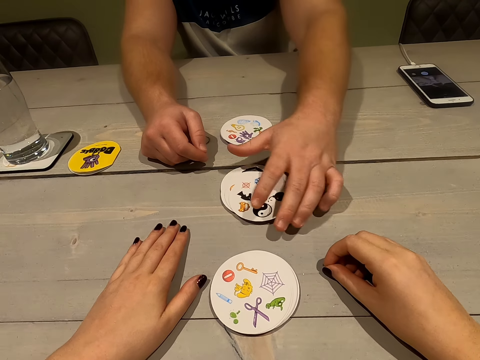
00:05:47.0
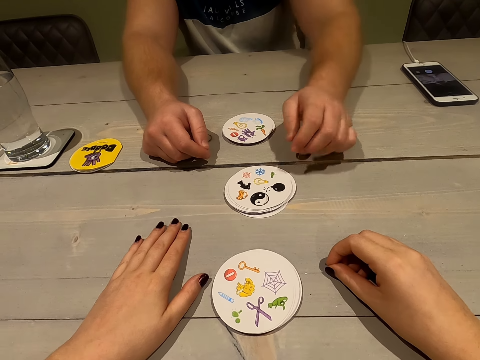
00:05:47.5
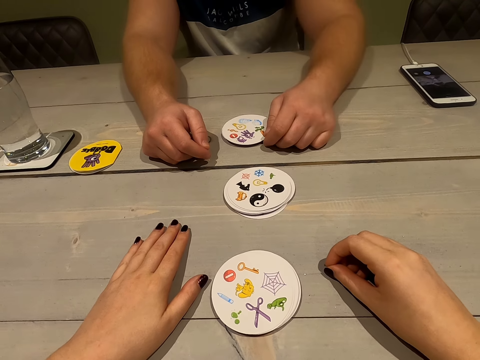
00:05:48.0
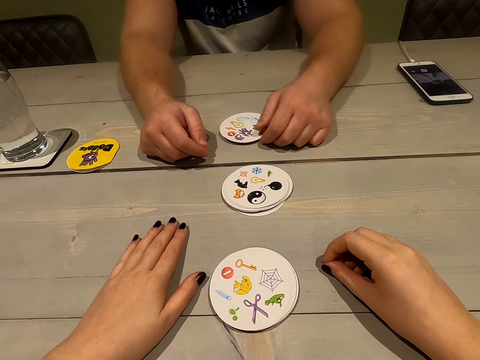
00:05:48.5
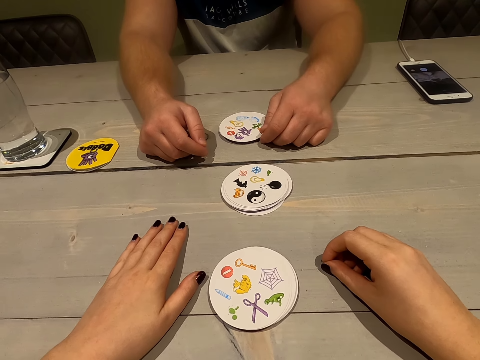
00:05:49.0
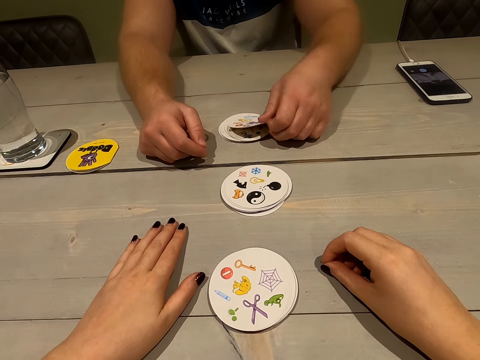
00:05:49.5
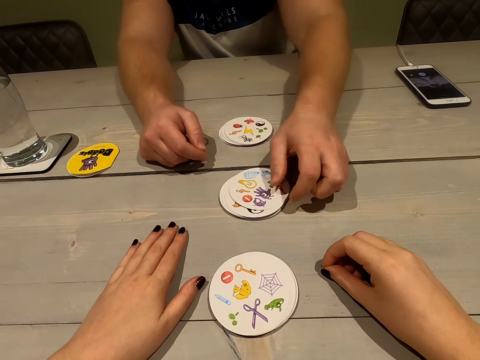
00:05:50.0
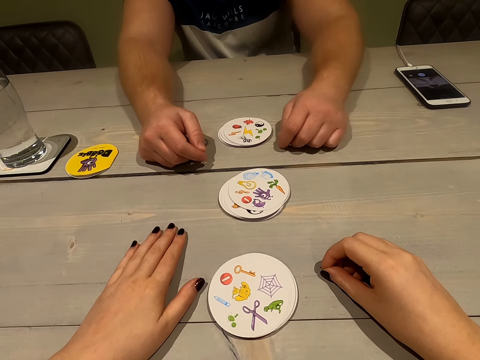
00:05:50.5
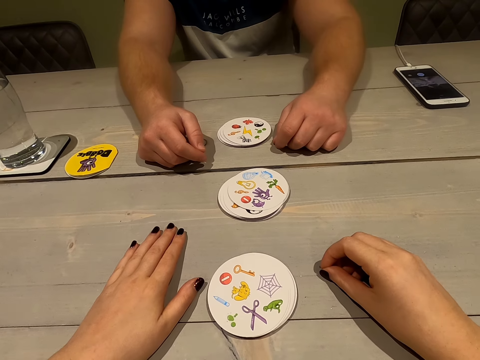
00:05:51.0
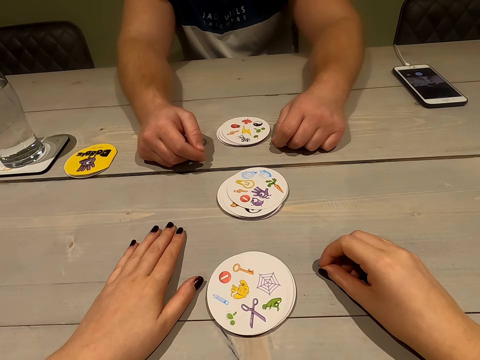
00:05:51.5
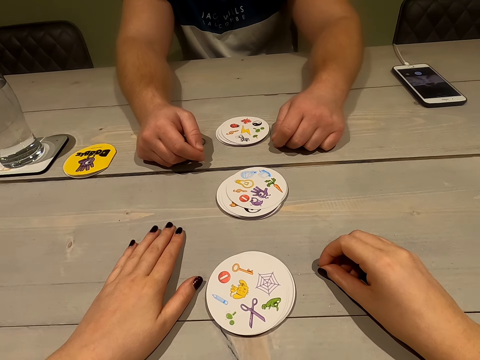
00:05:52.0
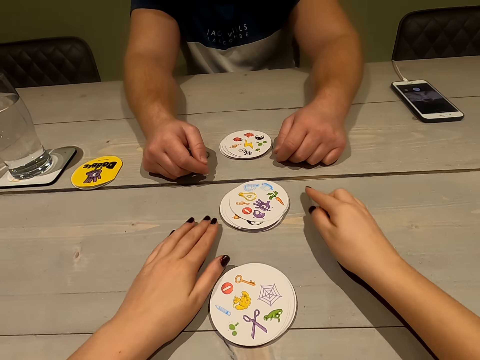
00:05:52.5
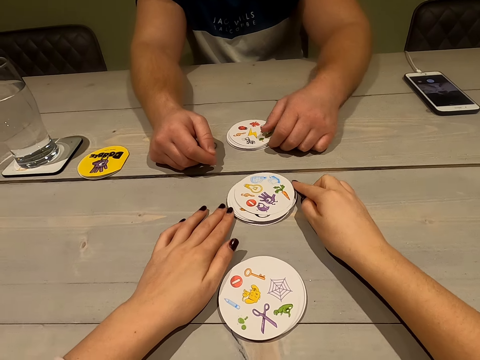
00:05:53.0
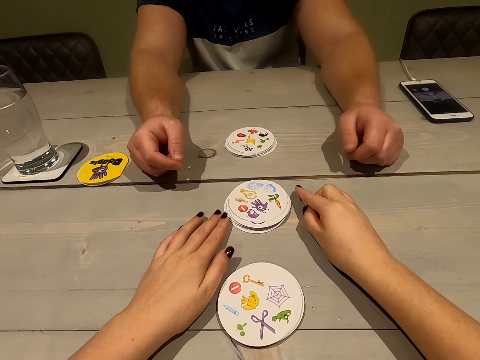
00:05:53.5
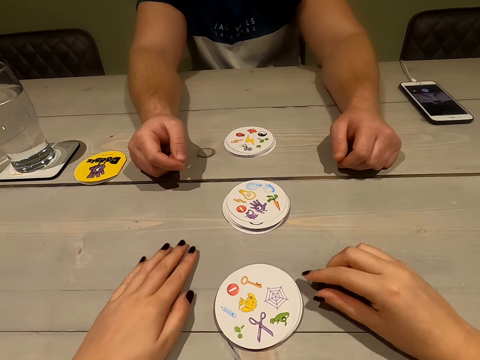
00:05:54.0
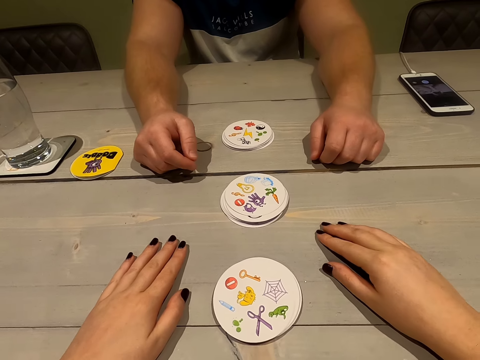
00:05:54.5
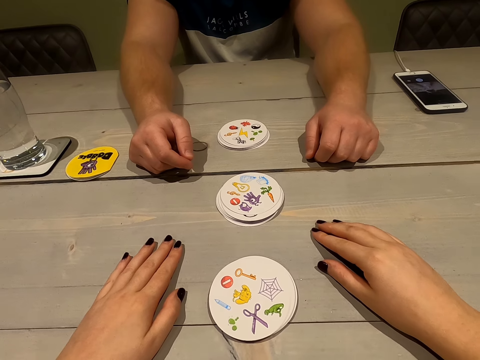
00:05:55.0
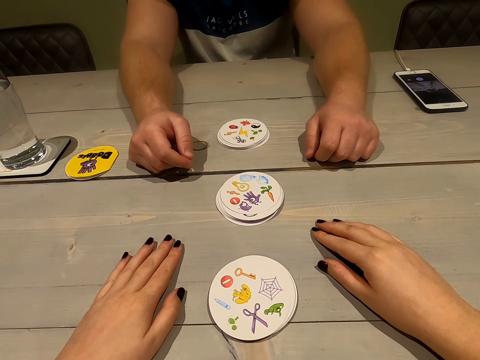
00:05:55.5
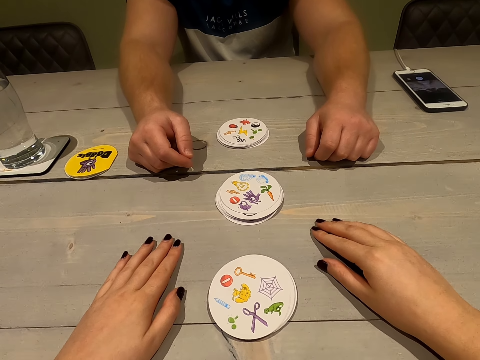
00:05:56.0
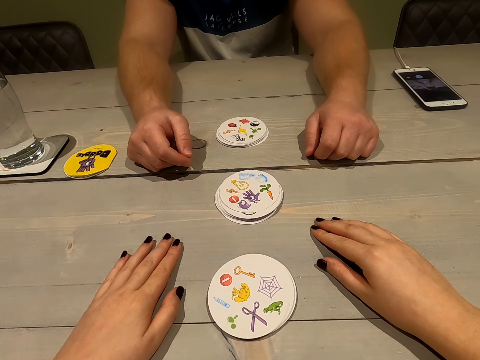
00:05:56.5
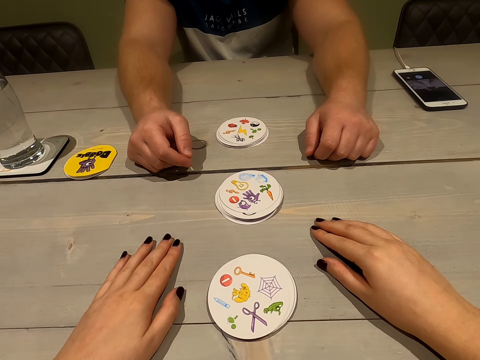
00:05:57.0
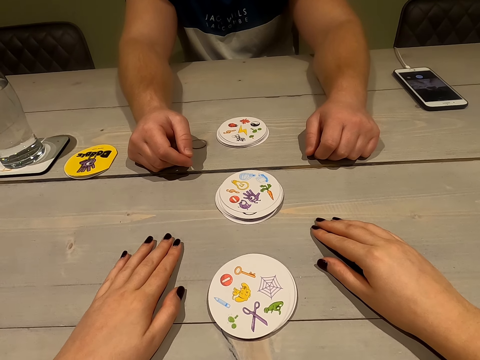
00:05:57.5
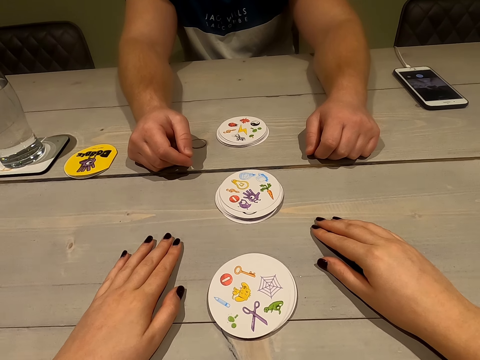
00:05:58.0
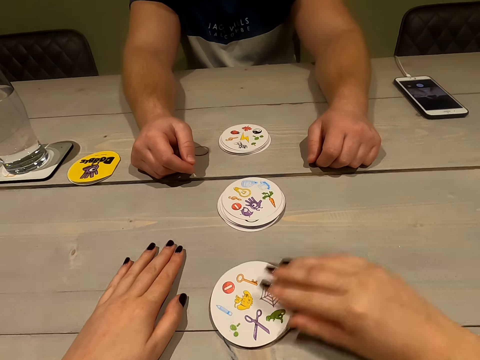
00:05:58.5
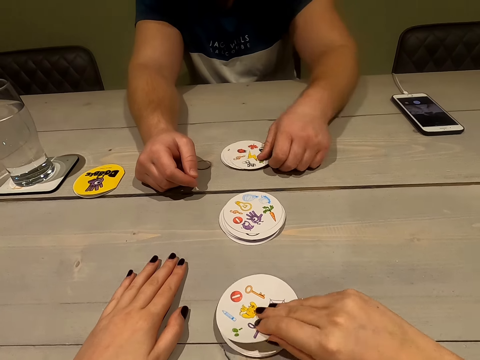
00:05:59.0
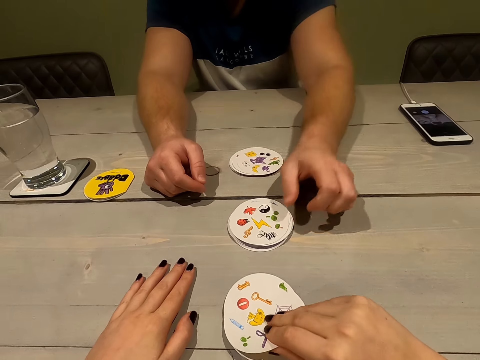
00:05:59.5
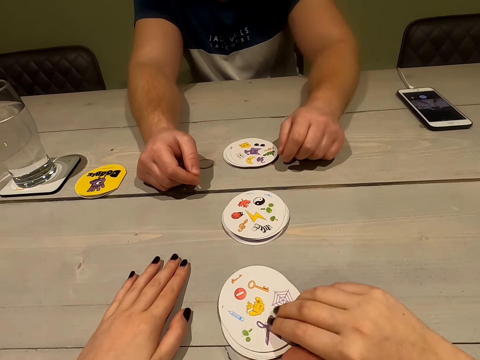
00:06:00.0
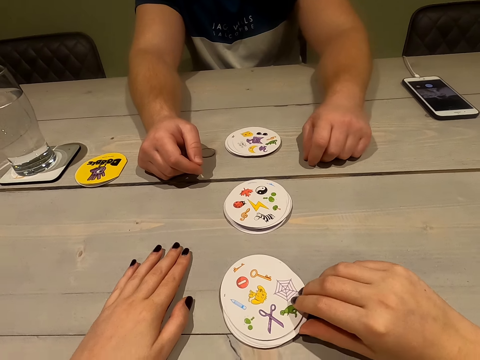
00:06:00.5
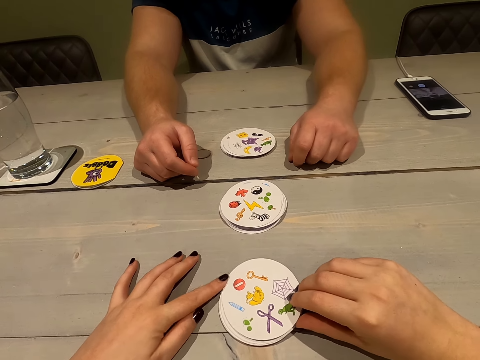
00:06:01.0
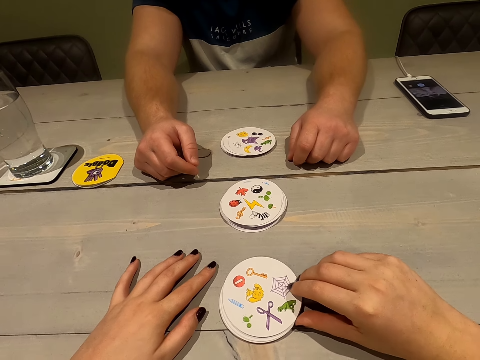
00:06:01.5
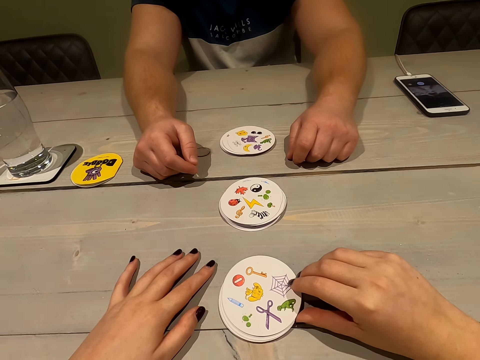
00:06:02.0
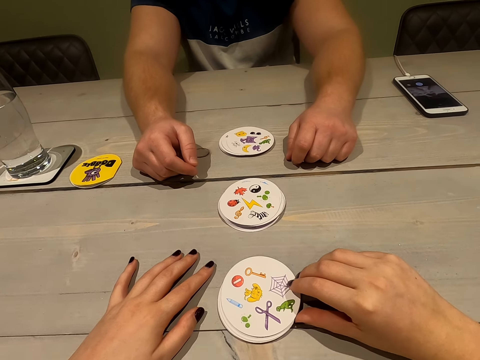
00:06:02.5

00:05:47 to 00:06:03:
A man plays a card. The camera wearer puts the cards together on the table. She takes her card from the table. The man places a card on the table.

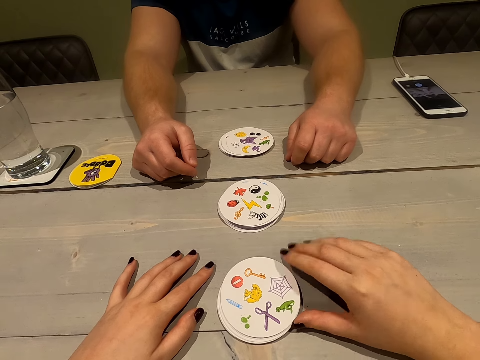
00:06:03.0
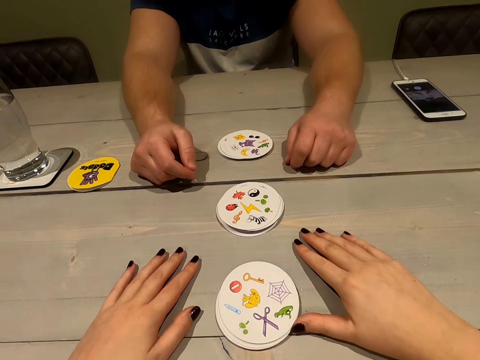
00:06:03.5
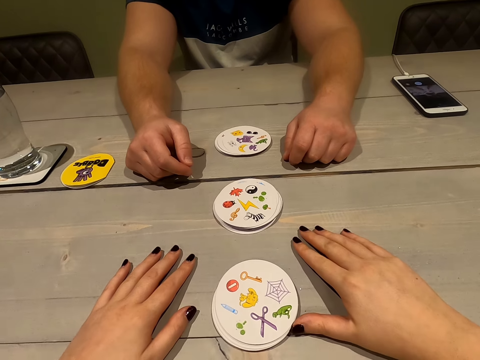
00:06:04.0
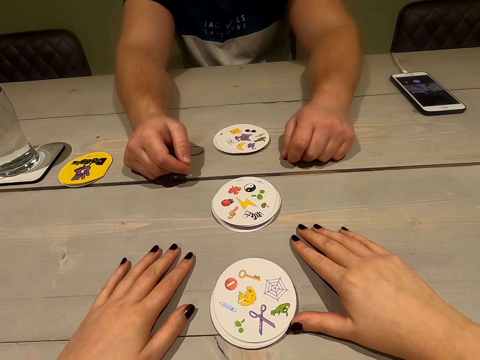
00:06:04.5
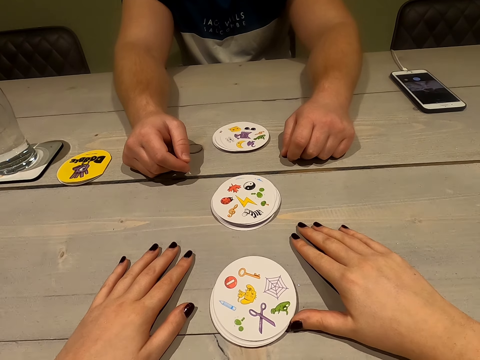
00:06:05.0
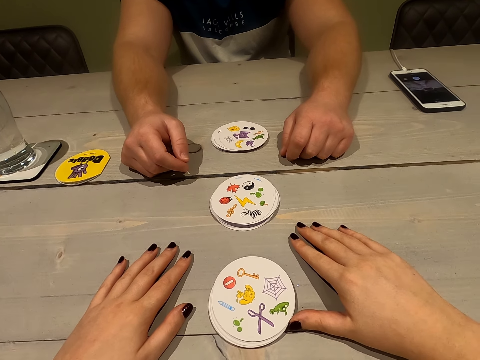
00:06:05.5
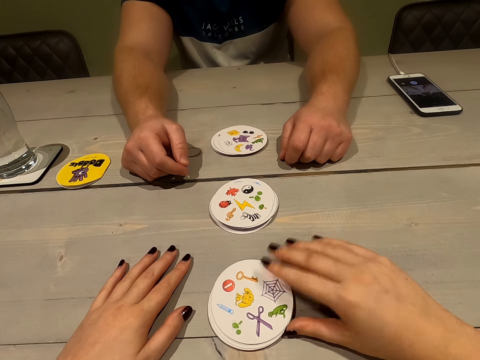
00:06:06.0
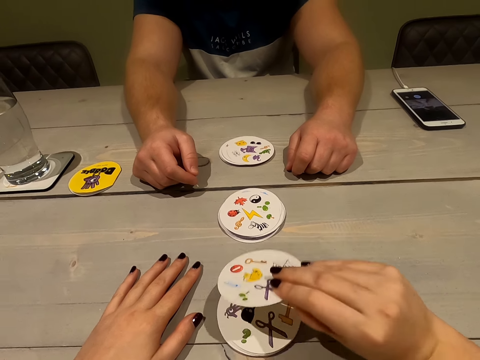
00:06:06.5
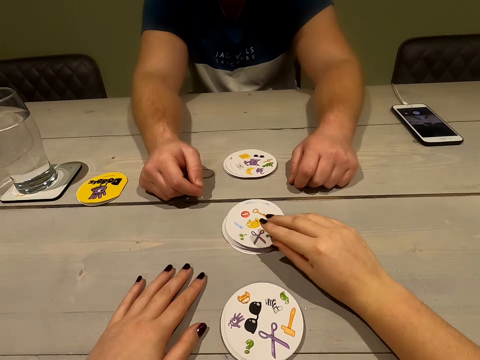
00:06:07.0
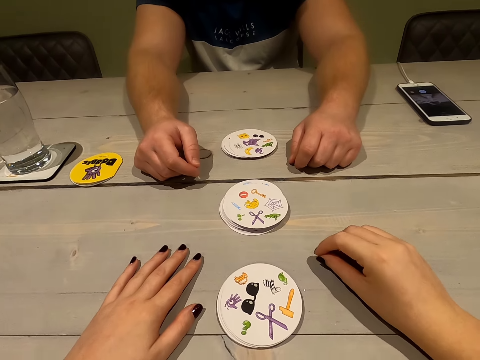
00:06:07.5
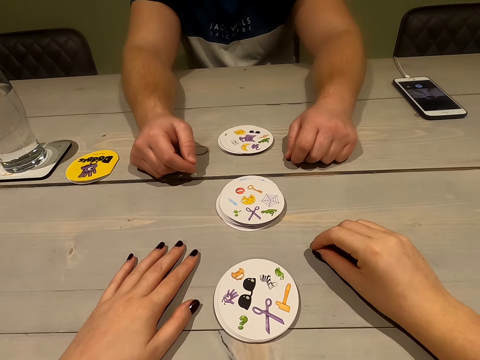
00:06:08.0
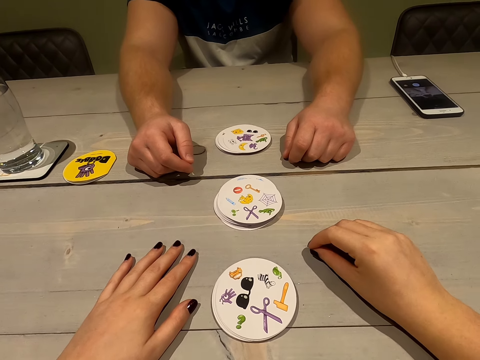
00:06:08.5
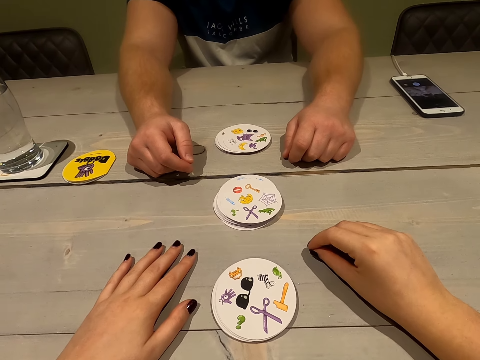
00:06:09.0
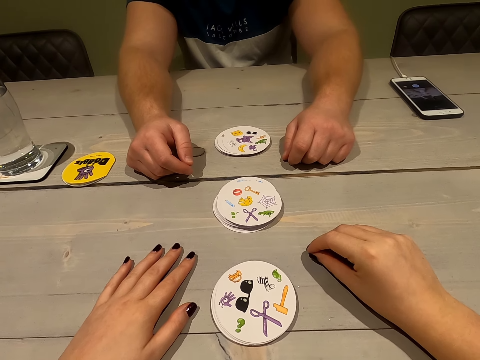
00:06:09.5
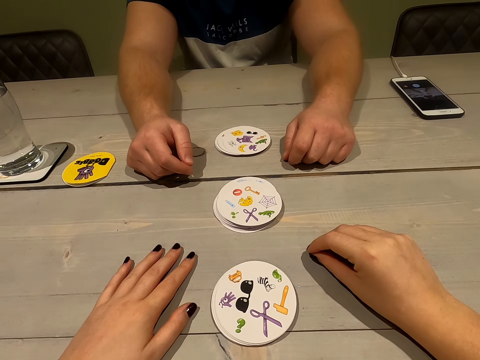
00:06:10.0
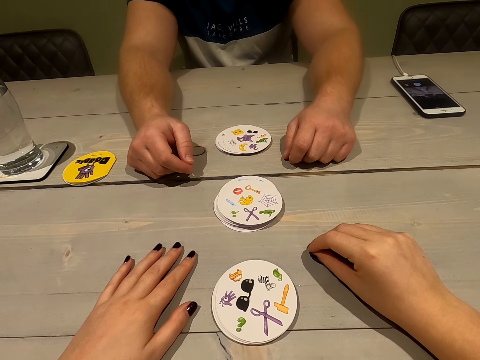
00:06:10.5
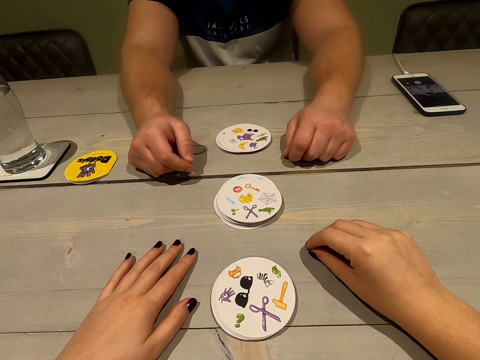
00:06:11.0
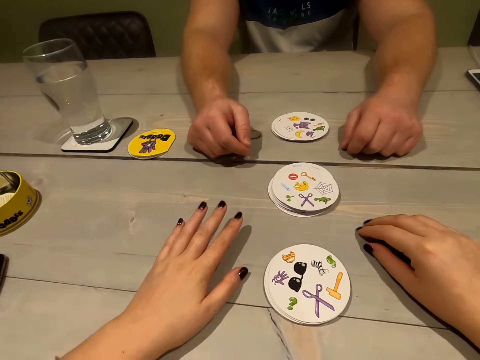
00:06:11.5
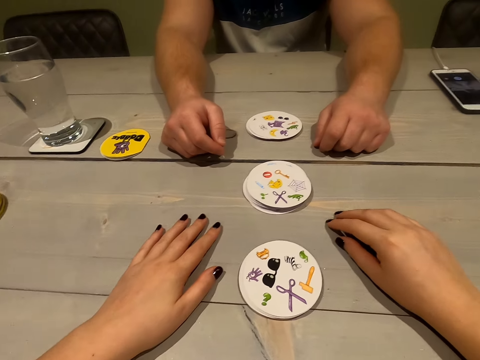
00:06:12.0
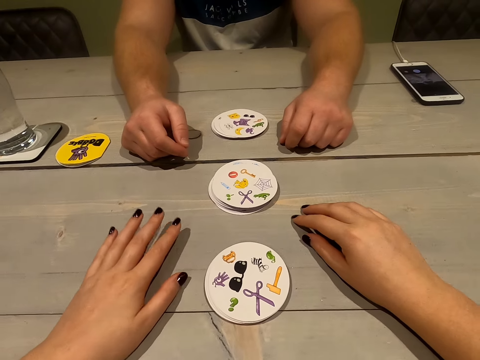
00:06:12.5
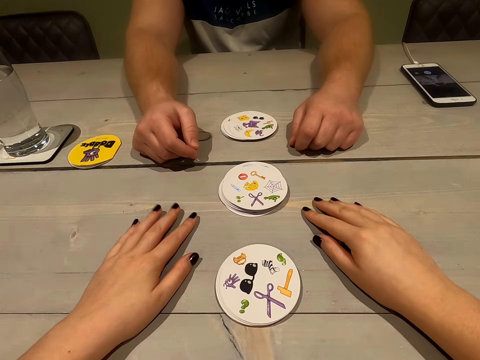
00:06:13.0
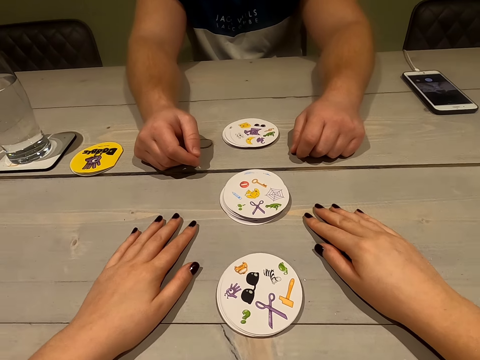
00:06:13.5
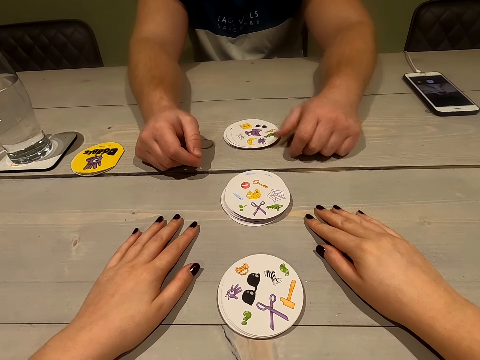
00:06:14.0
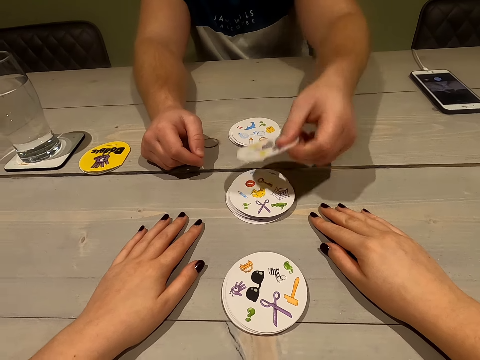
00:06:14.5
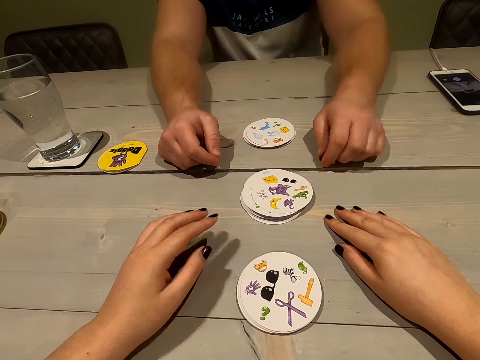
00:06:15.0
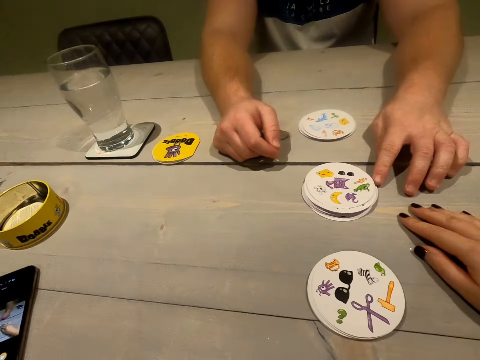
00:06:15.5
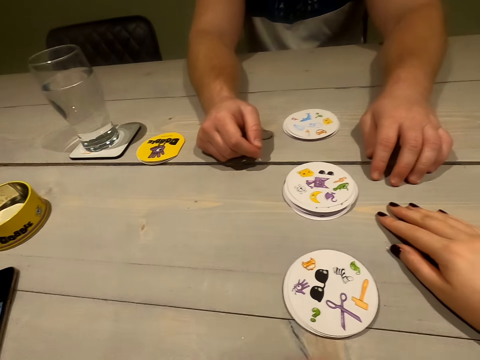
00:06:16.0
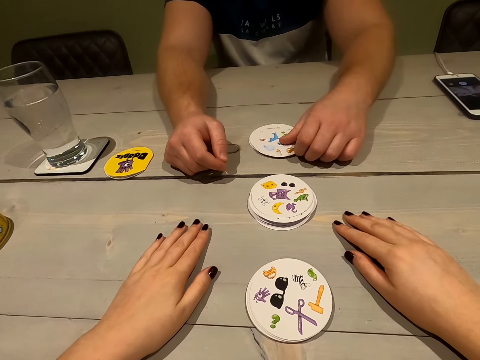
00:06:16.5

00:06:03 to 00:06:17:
The camera wearer thinks loudly. She places a card on the table. She thinks loudly and taps the table with fingers. A man places a card on the table. The camera wearer moves her left hand.
